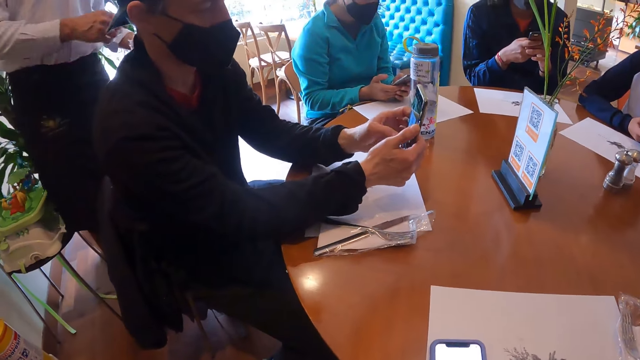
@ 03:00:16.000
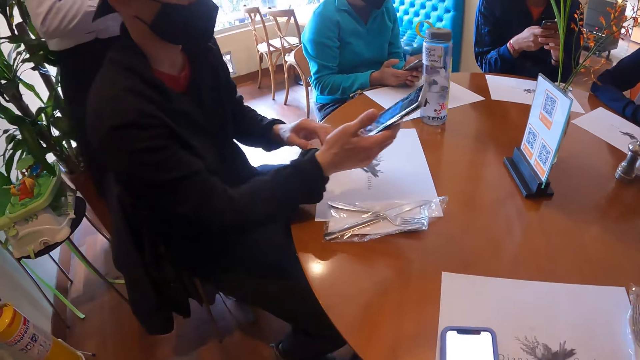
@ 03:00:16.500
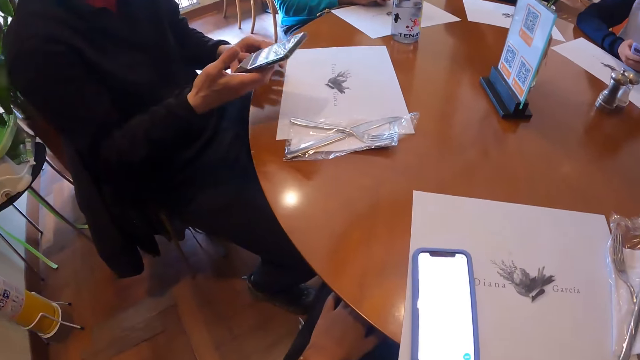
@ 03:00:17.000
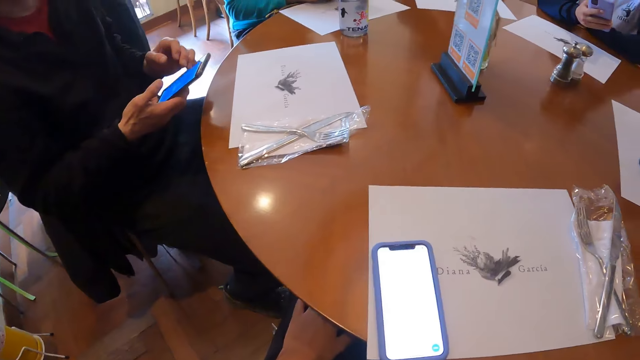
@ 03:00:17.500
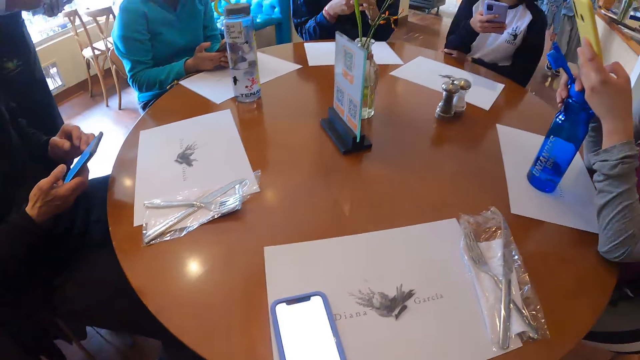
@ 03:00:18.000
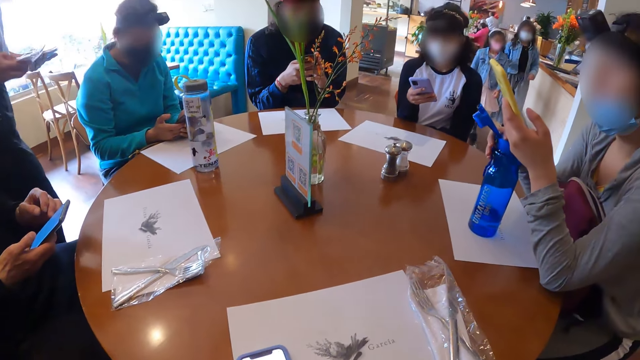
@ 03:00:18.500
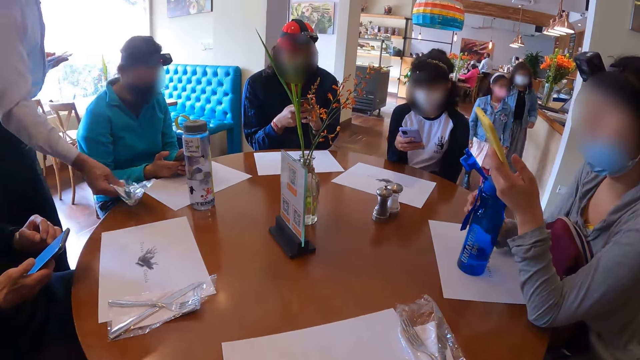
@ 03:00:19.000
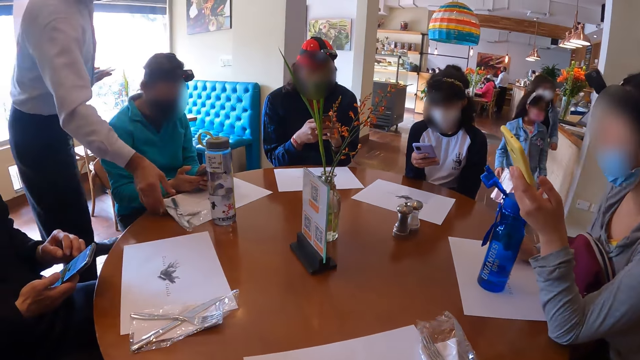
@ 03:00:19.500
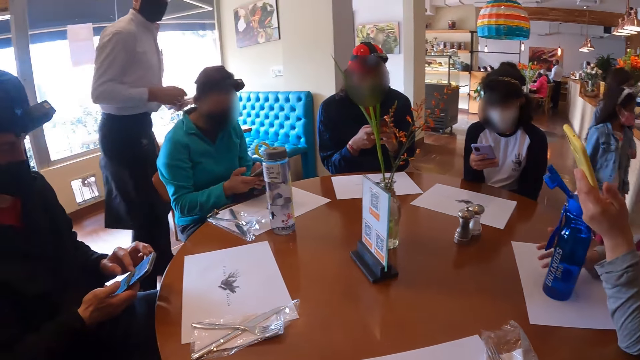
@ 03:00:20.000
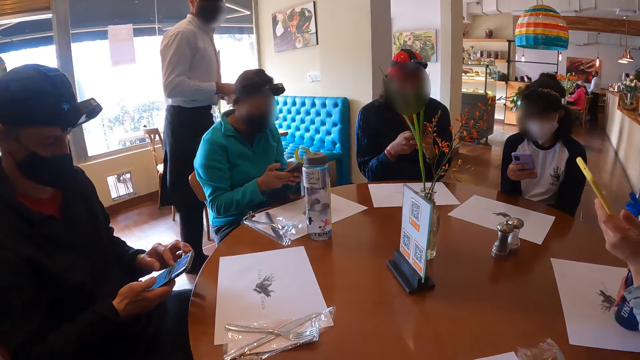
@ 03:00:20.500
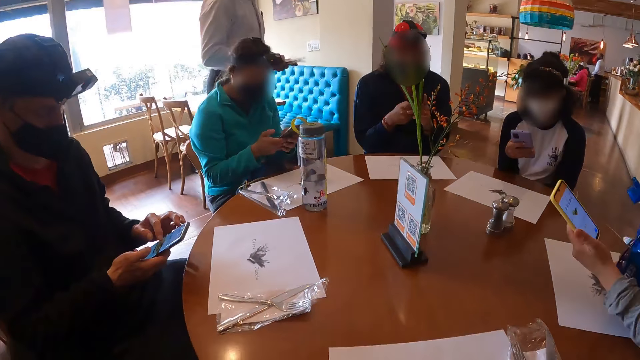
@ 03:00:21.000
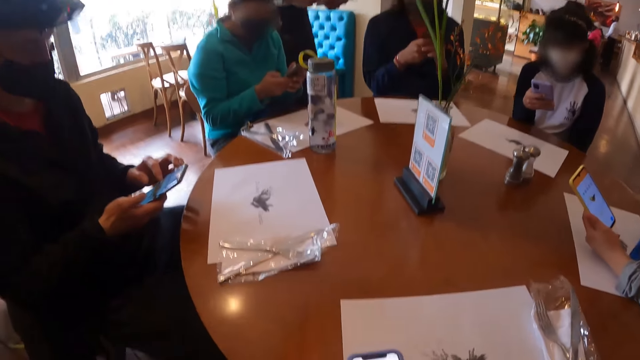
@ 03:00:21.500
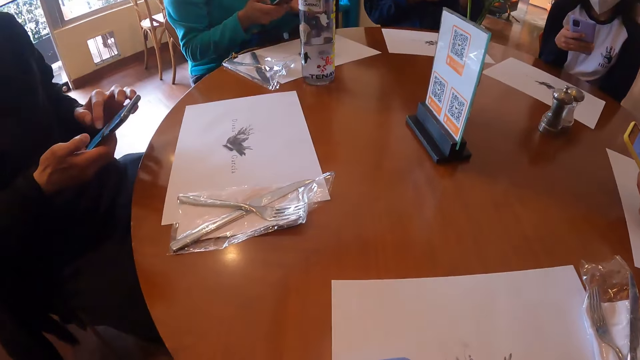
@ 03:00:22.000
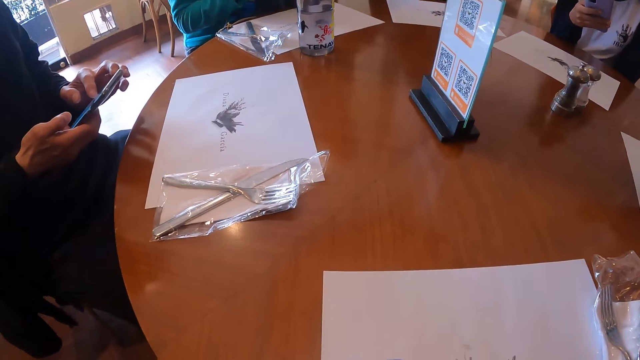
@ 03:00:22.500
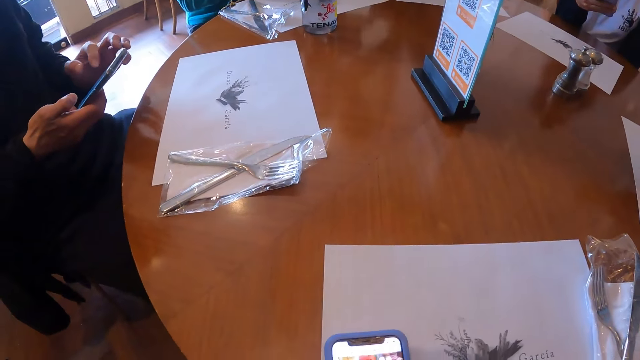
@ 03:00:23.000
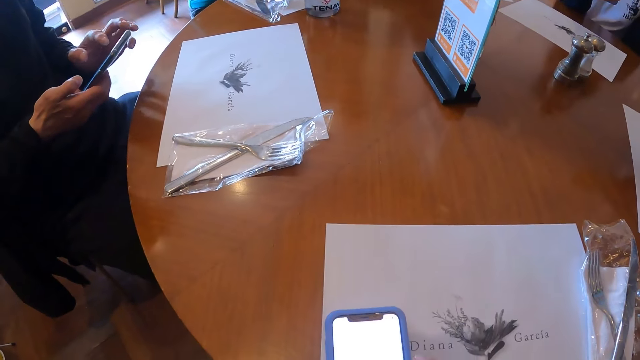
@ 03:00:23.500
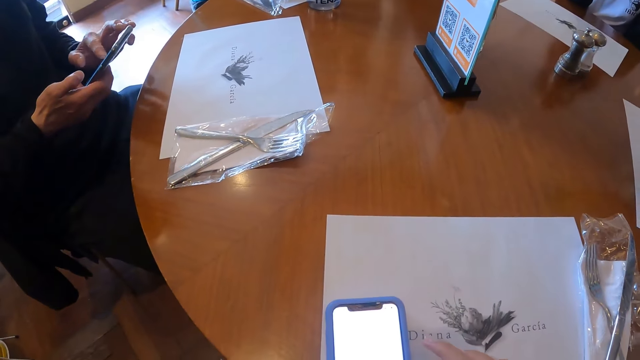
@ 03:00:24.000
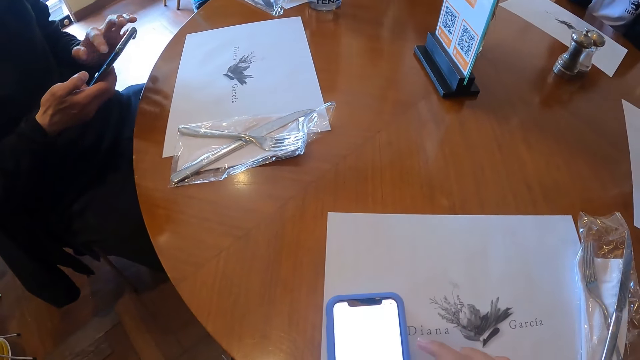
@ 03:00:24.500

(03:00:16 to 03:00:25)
A man operates the phone with both hands. A woman operates the phone with her right hand. Another man drops a nylon of cutlery on the table with his right hand. Another woman adjusts the water bottle on the paper on the table with her right hand. The camera wearer looks around a restaurant.

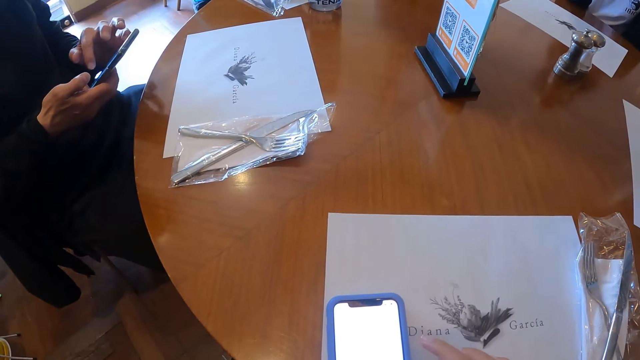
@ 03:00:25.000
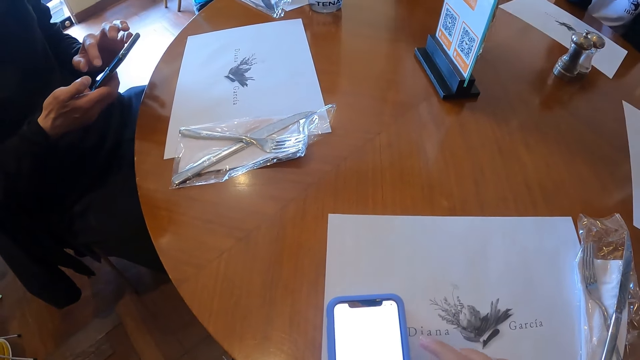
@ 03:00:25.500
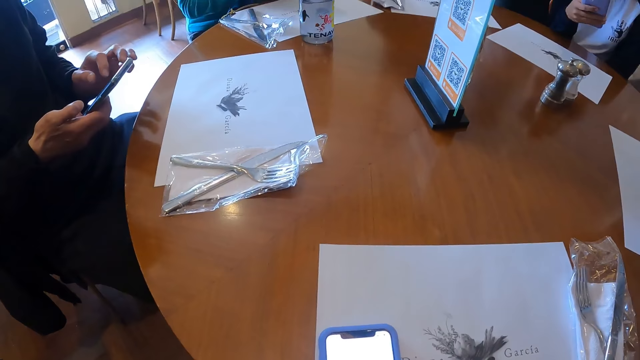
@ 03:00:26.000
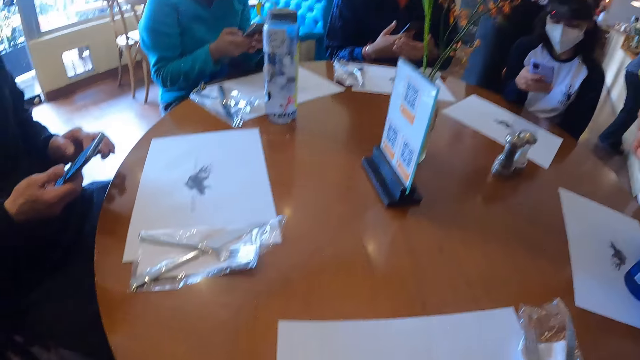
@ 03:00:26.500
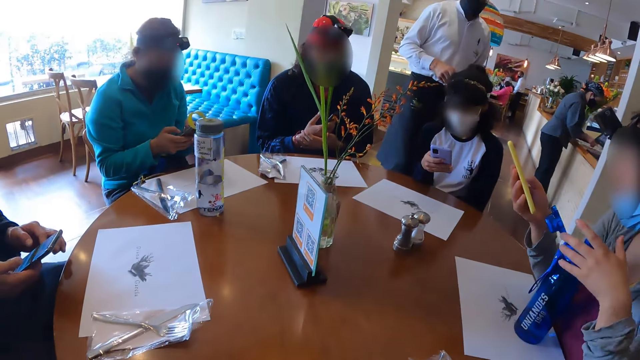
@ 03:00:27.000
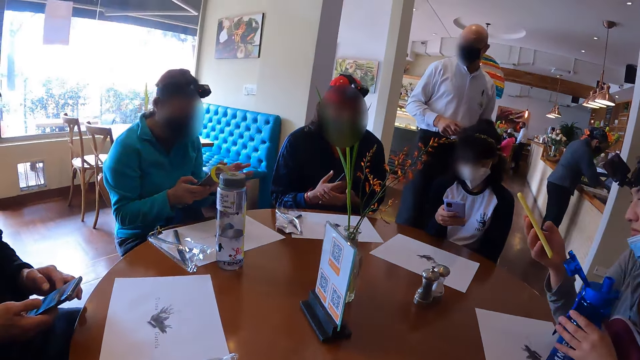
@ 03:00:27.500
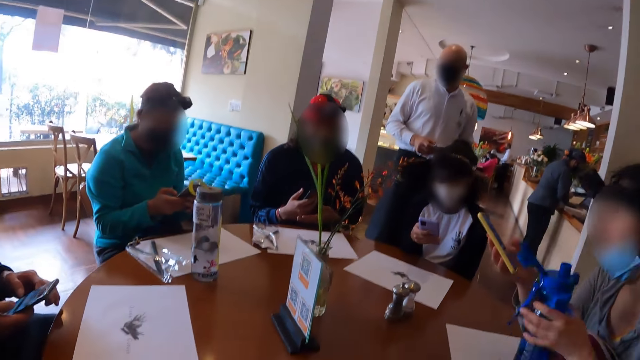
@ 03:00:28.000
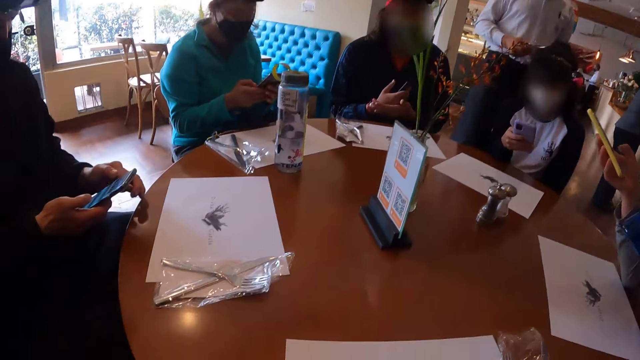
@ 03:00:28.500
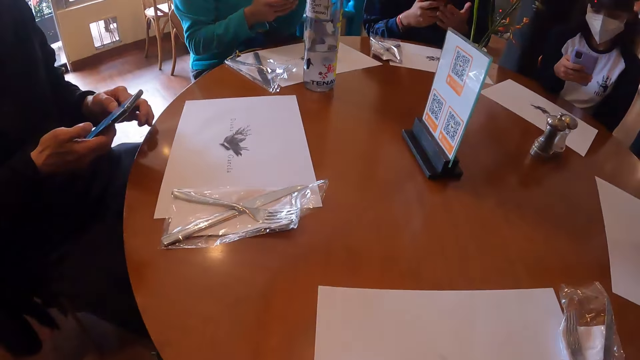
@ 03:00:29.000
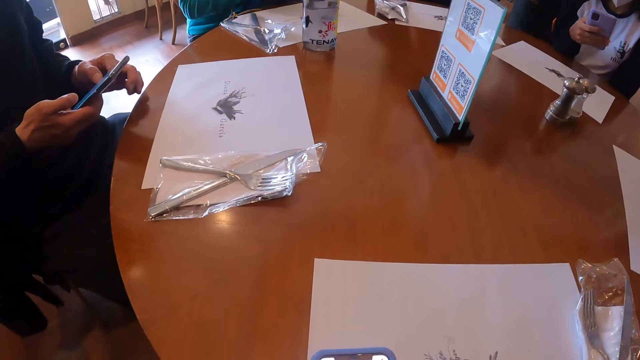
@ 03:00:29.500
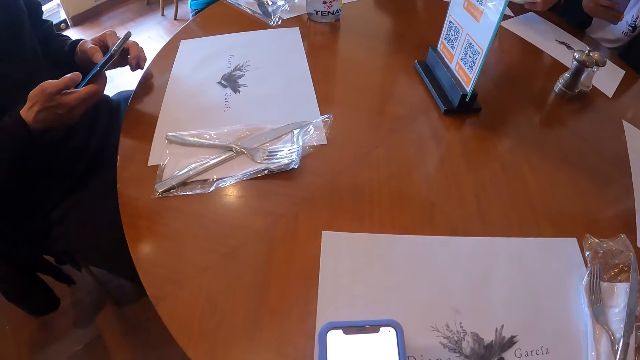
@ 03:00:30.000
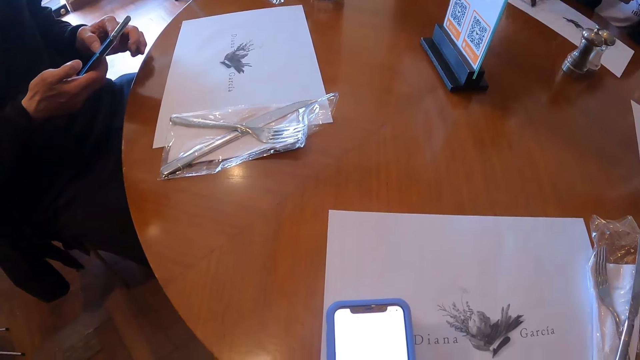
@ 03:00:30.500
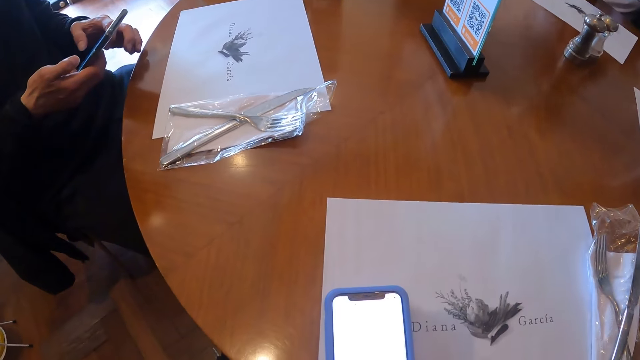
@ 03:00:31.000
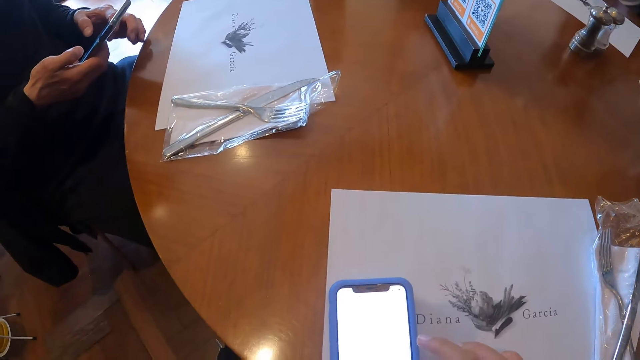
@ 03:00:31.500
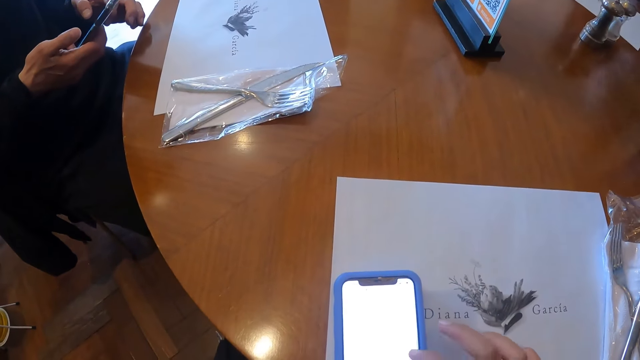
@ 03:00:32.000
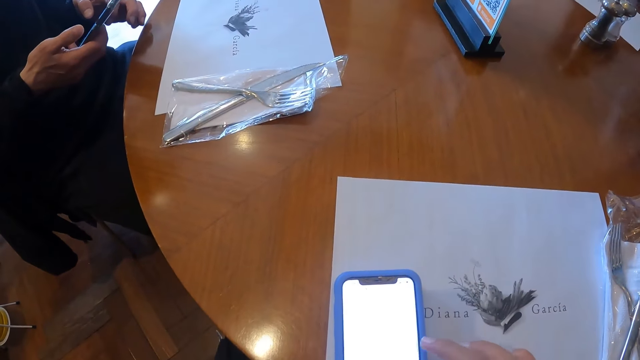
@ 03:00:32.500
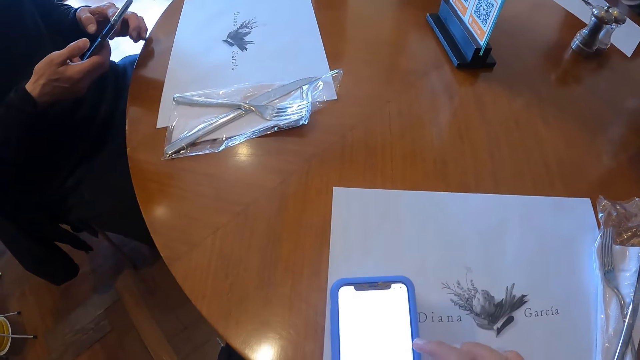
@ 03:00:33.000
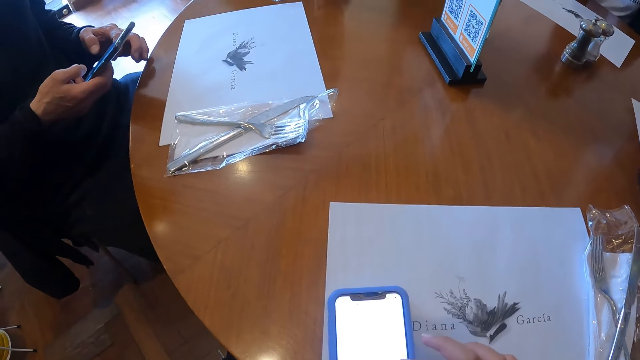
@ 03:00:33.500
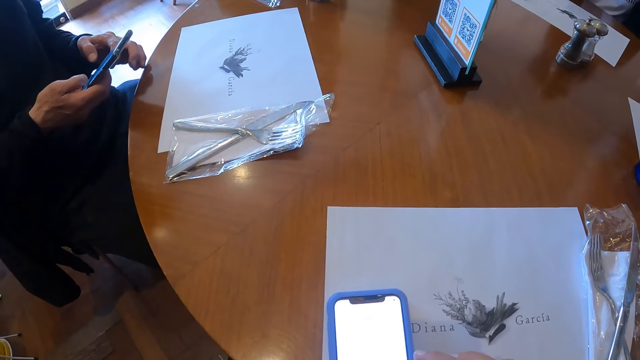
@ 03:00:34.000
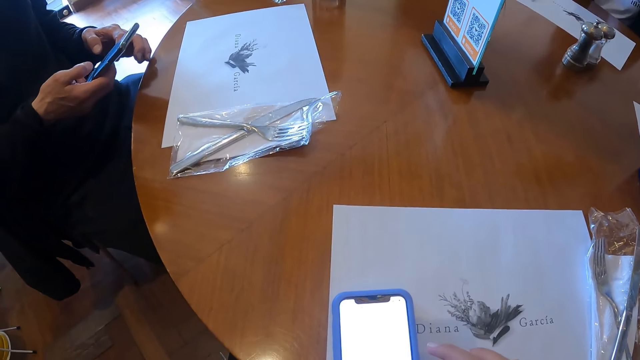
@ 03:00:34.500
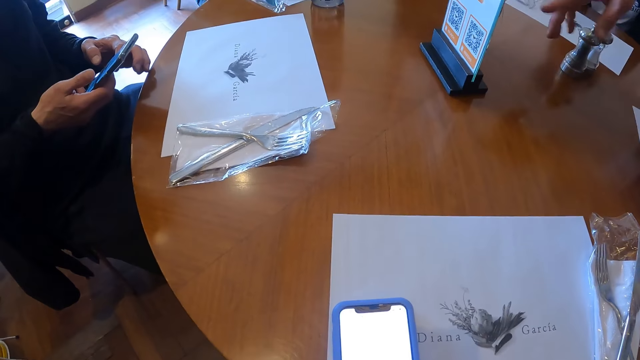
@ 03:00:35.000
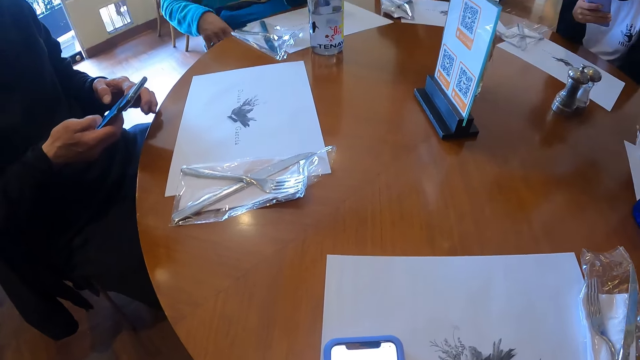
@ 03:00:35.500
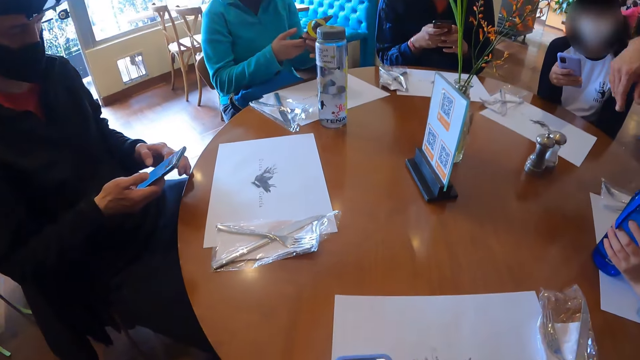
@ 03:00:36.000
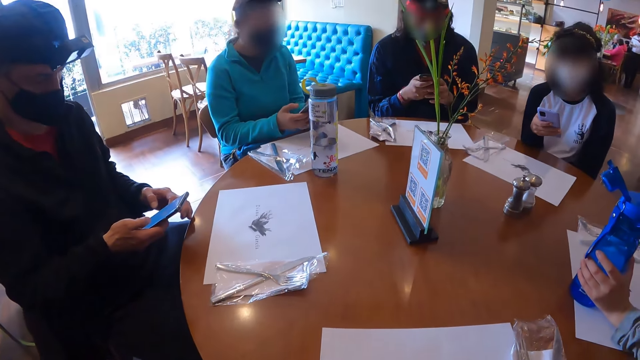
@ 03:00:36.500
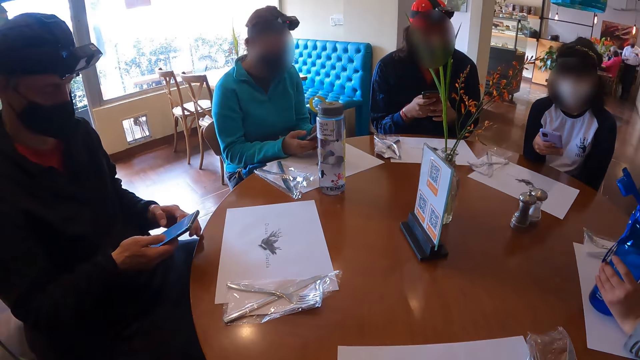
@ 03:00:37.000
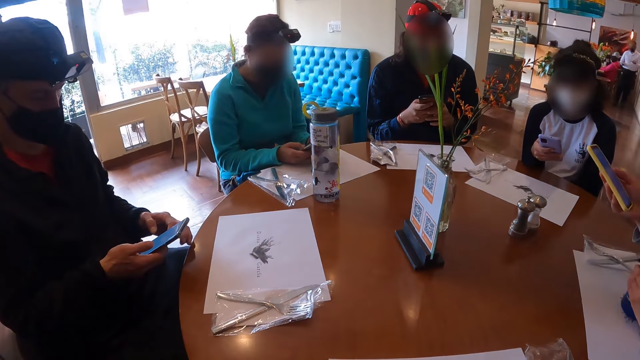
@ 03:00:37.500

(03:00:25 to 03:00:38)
A man operates a mobile phone. The woman operates the phone in her left hand with her left hand. The woman carries the water bottle on the paper on the table with her left hand and puts the bottle in her right hand in her mouth. The woman drinks water from the bottle. The camera wearer operates the phone in his left hand with his right hand. The man operates the mobile phone.
